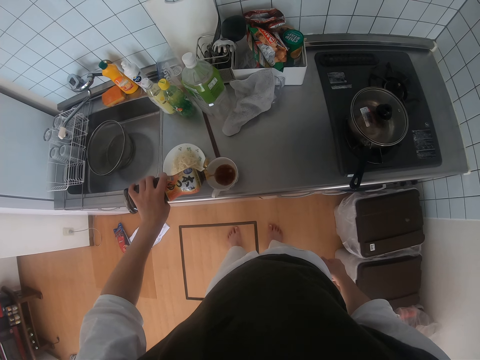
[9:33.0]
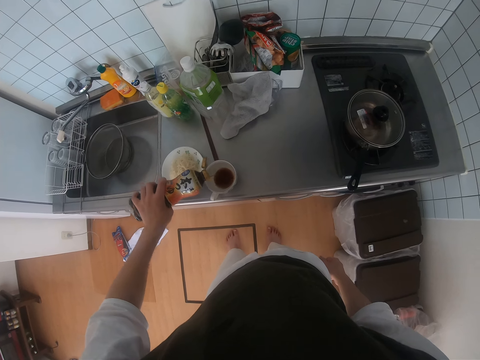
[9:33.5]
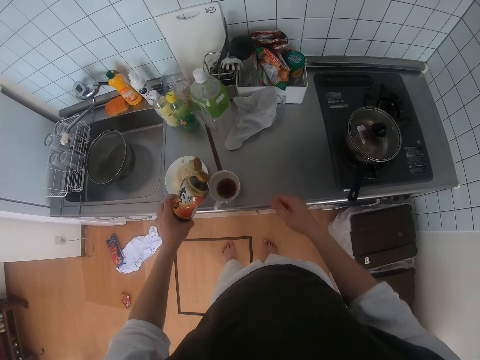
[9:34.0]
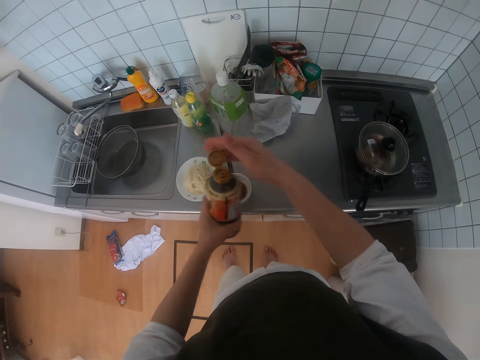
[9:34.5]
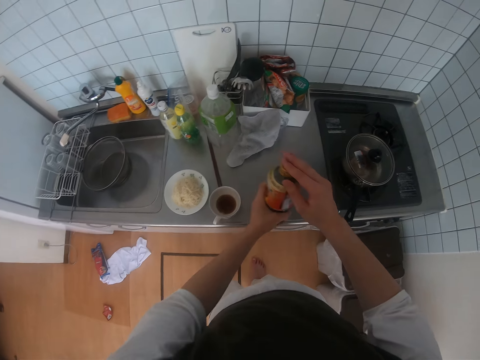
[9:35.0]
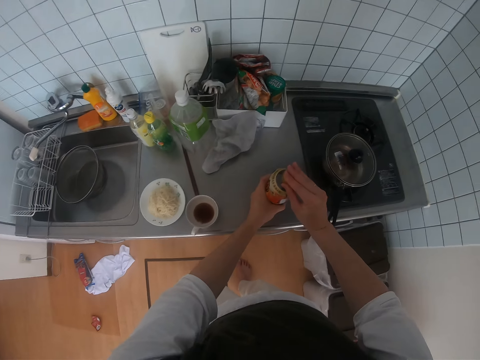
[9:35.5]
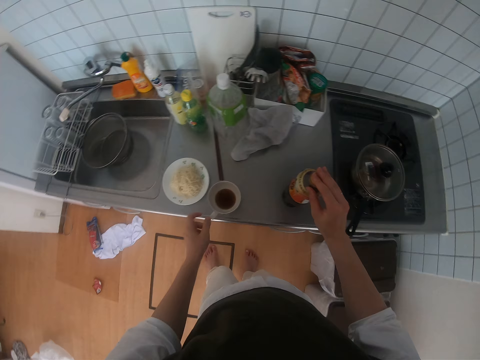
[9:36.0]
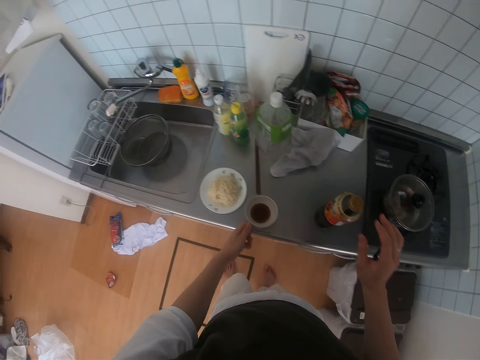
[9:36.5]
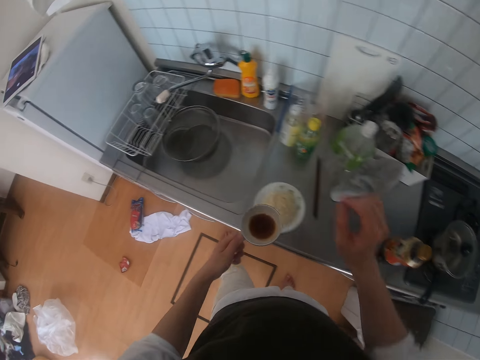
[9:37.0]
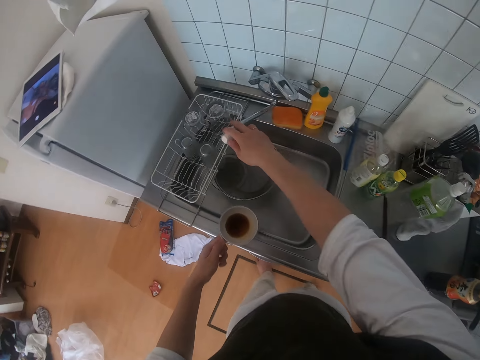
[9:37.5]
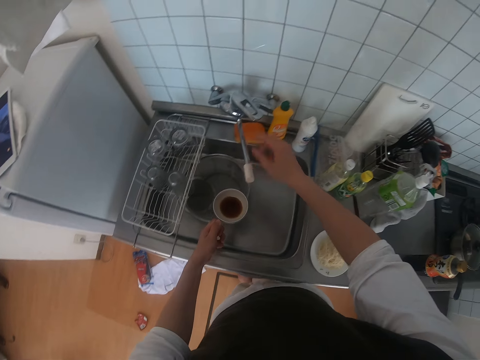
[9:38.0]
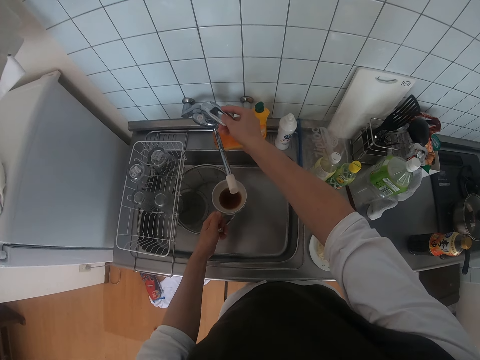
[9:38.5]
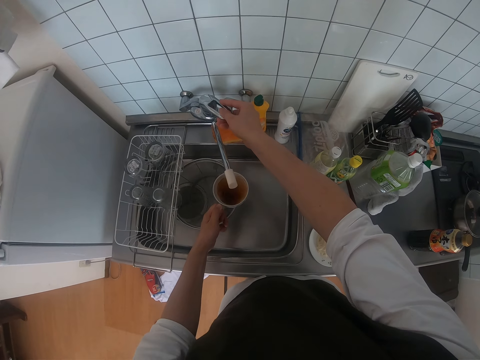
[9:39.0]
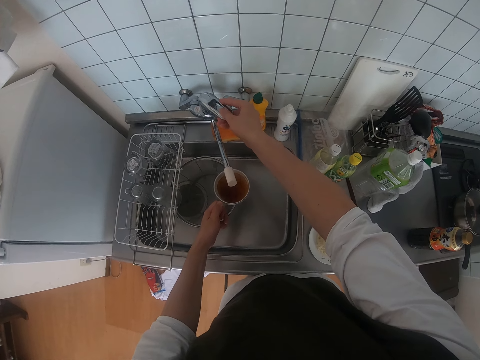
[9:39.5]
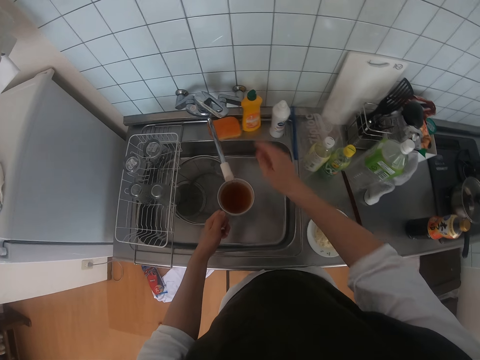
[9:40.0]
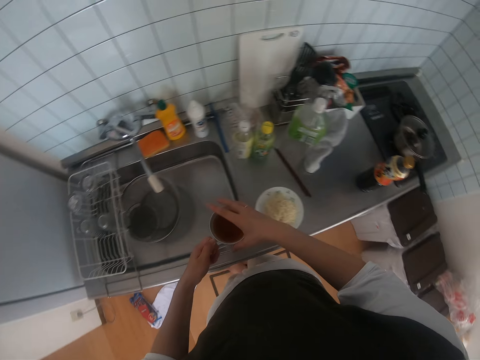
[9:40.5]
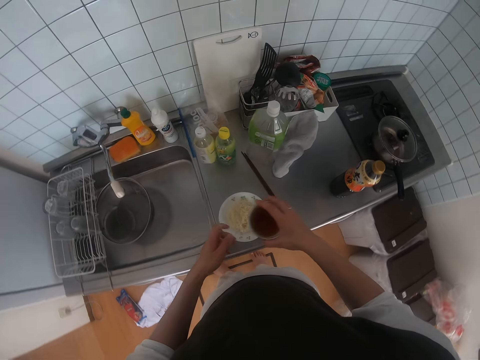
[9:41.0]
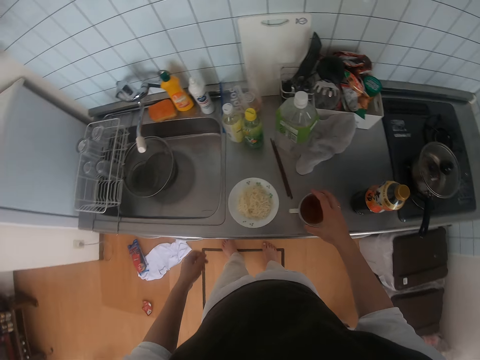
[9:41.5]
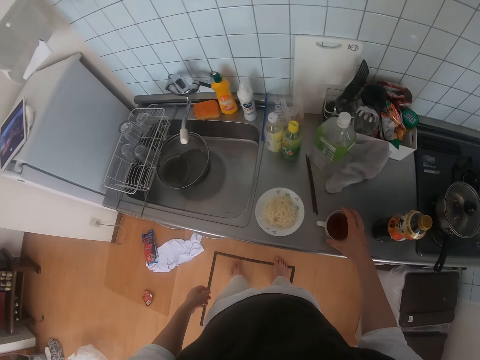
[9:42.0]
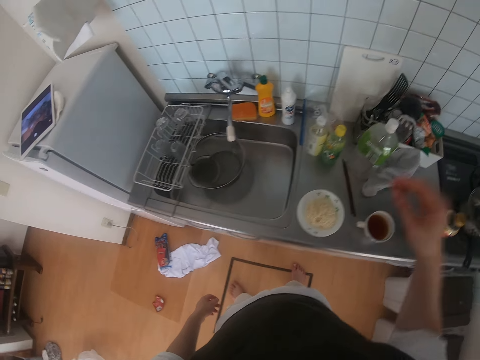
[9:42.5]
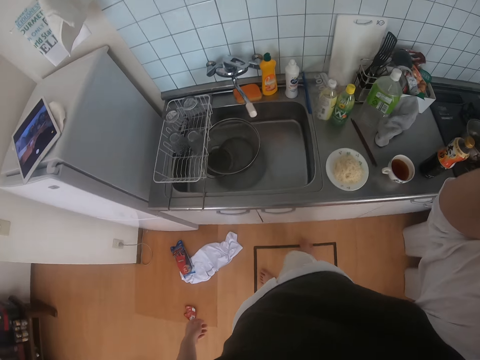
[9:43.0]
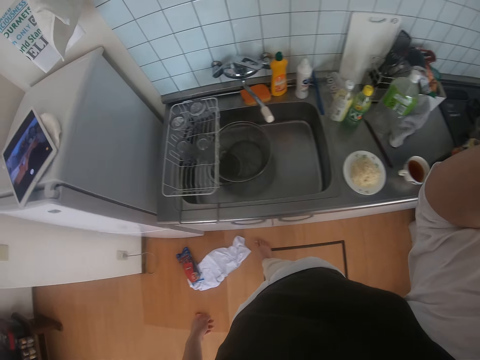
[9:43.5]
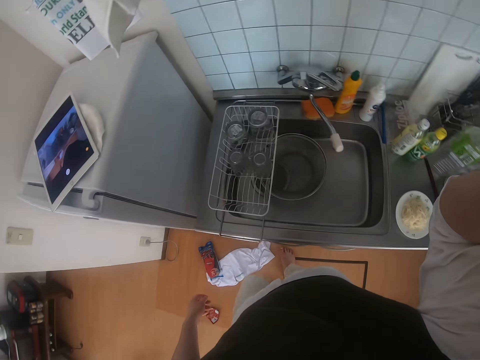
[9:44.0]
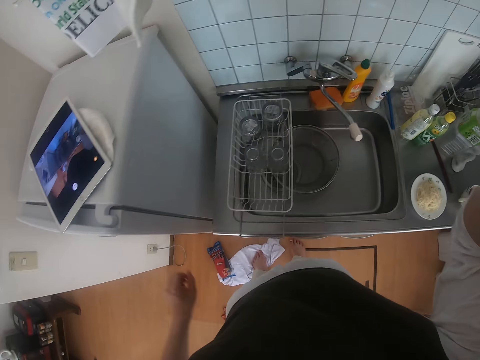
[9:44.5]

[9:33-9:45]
The camera wearer covers the bottle of soy sauce. He drops the bottle of soy sauce on the countertop. He carries the mug from the countertop. He adjusts the mouth of a tap. He opens the tap. He fills the mug of soy sauce with water. He closes the tap. He drops the mug on the countertop. He touches his camera. He adjusts the camera.
